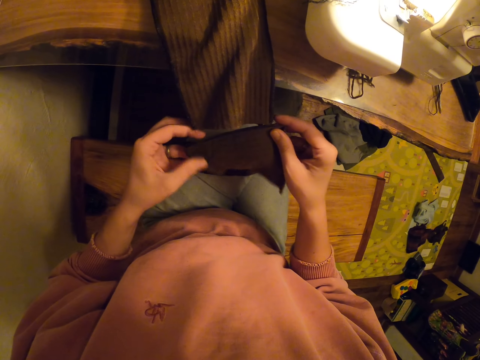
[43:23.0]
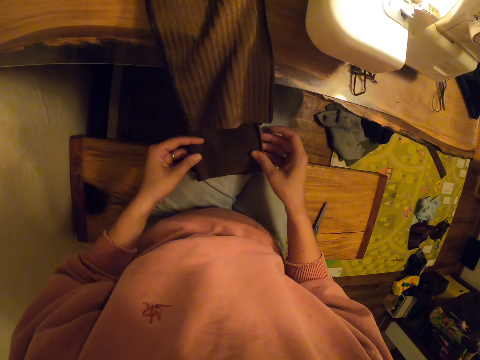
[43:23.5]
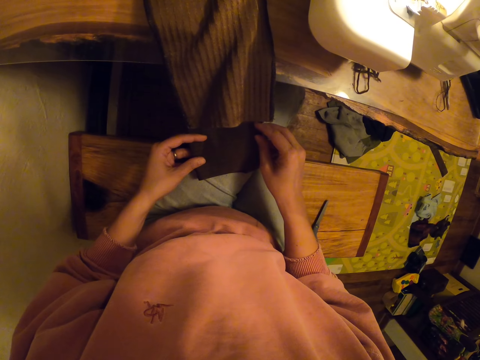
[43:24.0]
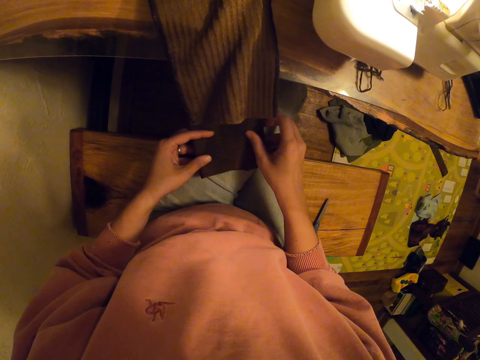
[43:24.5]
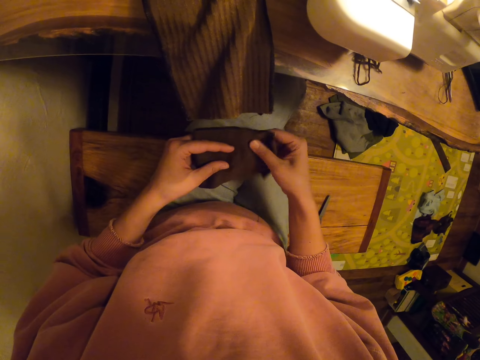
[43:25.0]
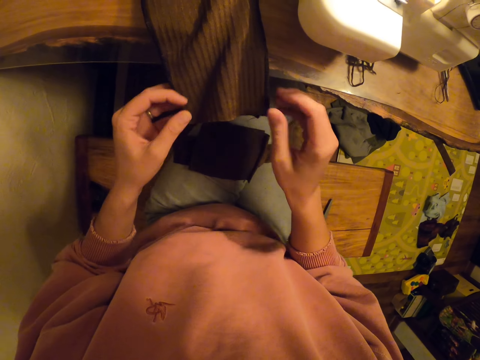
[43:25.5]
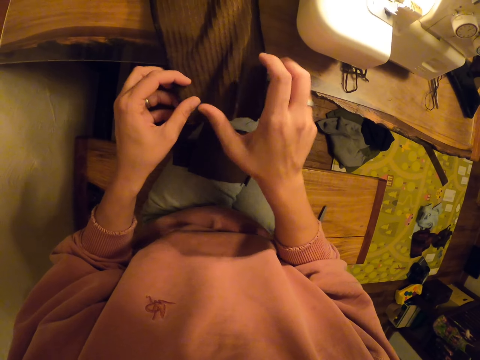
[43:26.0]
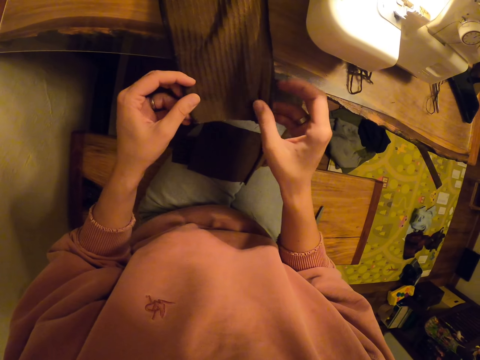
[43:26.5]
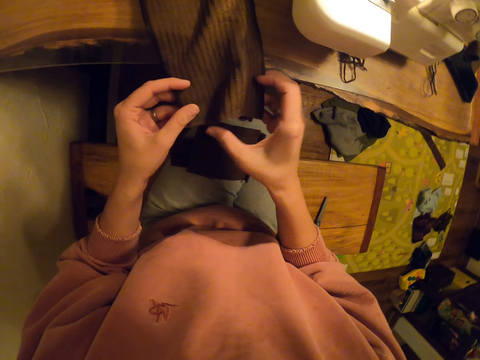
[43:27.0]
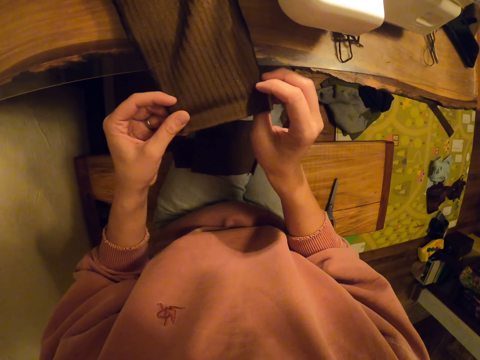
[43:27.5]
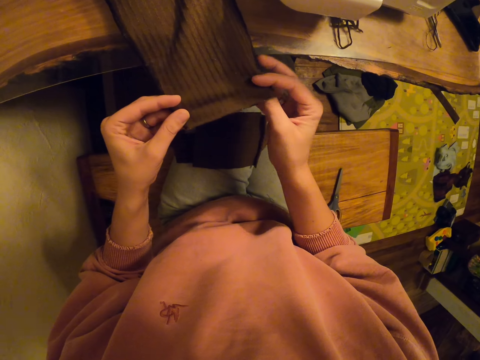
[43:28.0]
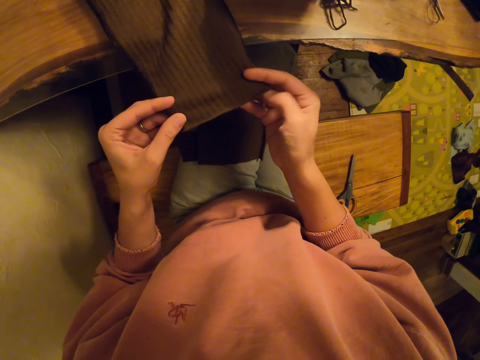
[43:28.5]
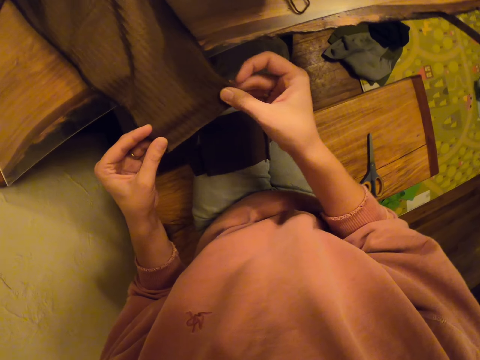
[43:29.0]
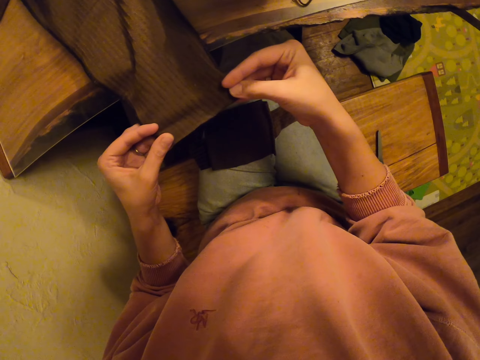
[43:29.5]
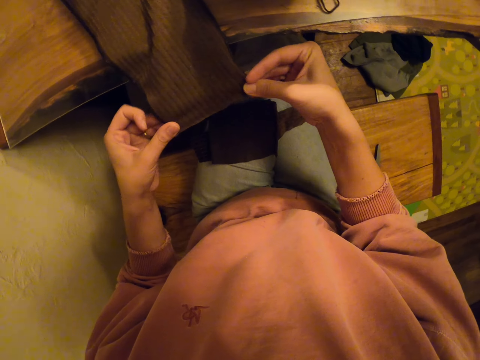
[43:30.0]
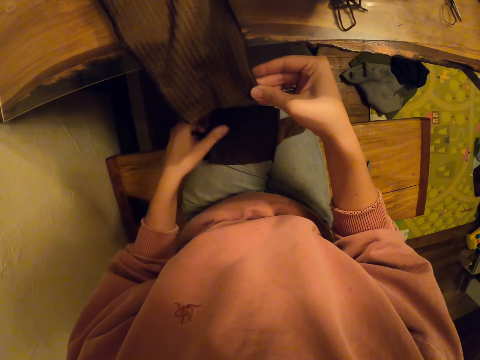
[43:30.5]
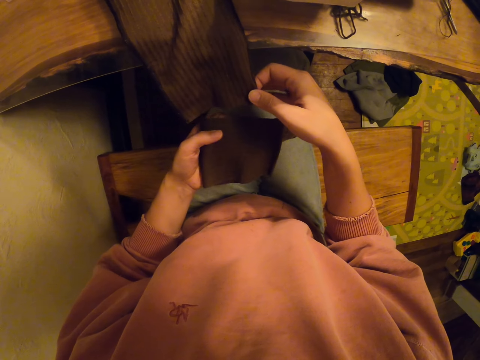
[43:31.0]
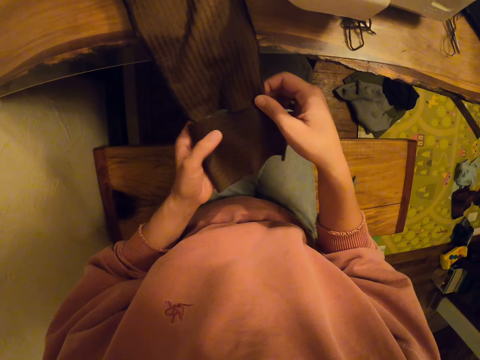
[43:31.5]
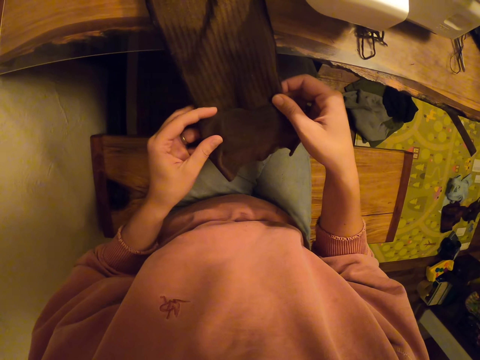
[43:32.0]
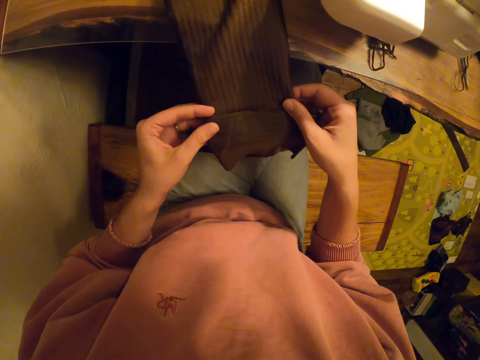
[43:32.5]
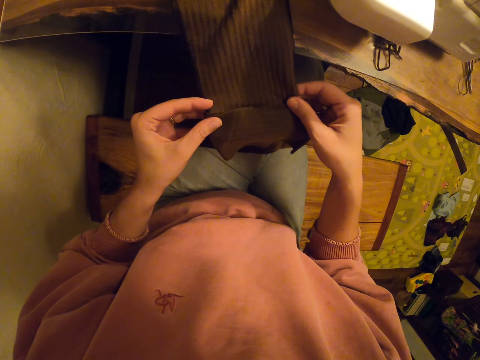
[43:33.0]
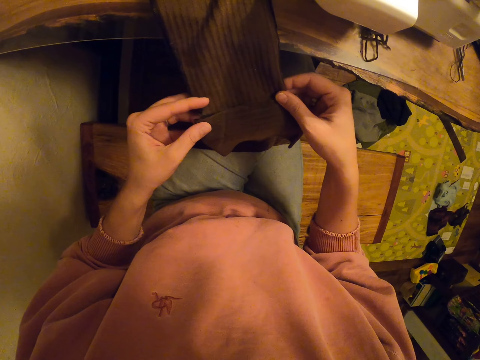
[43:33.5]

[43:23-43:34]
The camera wearer measures a piece of cloth with both hands. They drop the piece of cloth on the lap. They touch the cloth. They hold the cloth with both hands. They pick up a piece of cloth with the left hand.

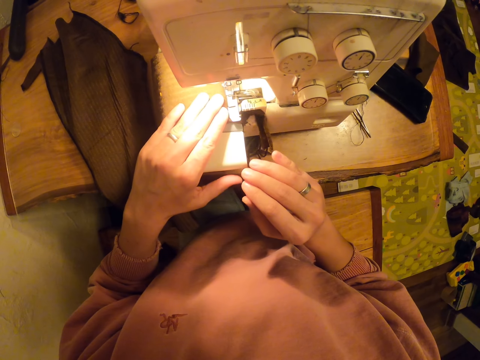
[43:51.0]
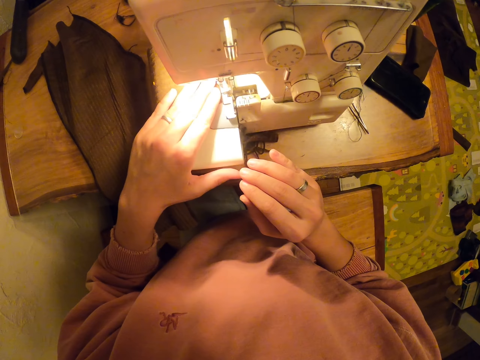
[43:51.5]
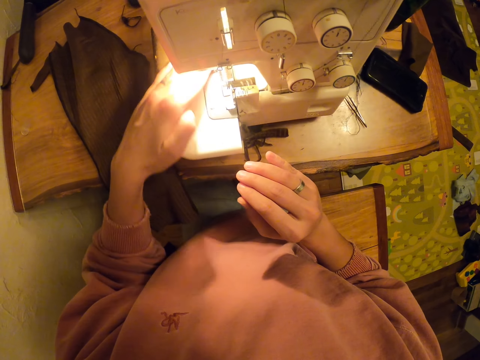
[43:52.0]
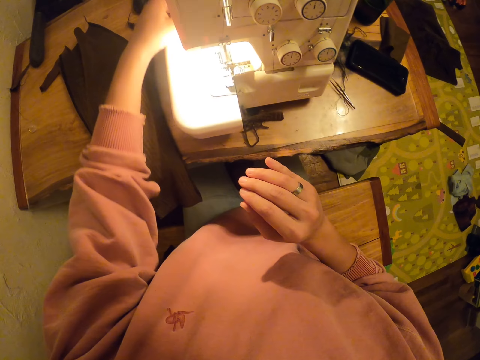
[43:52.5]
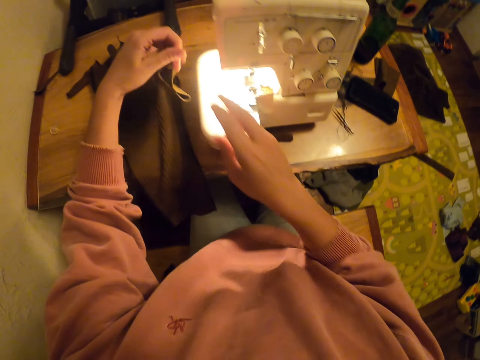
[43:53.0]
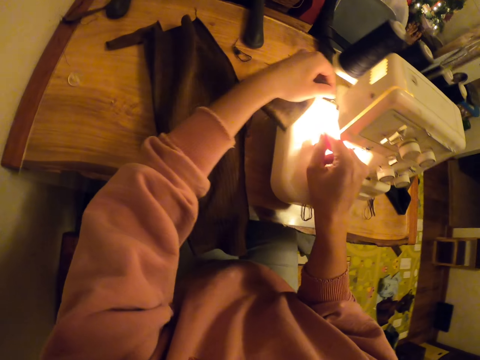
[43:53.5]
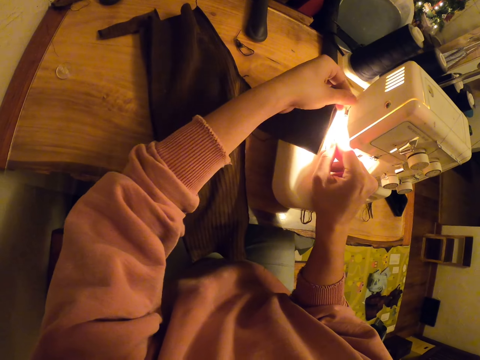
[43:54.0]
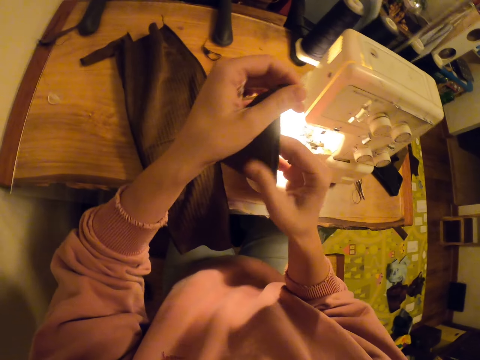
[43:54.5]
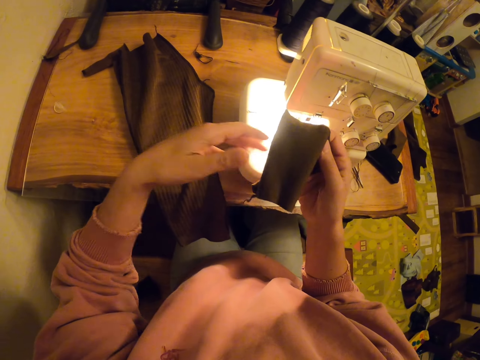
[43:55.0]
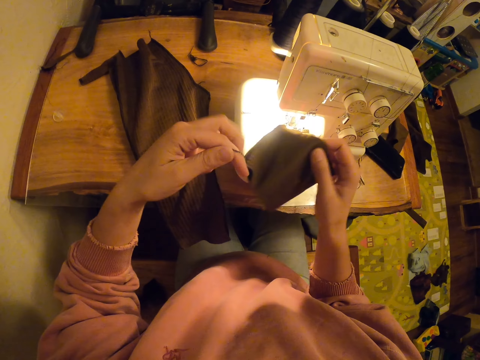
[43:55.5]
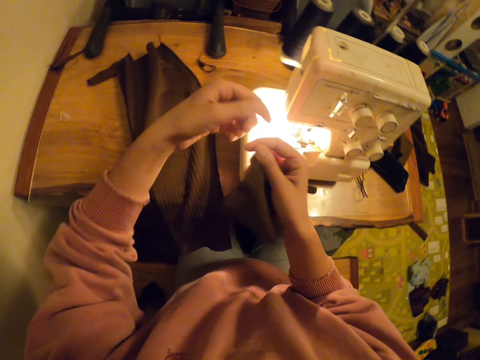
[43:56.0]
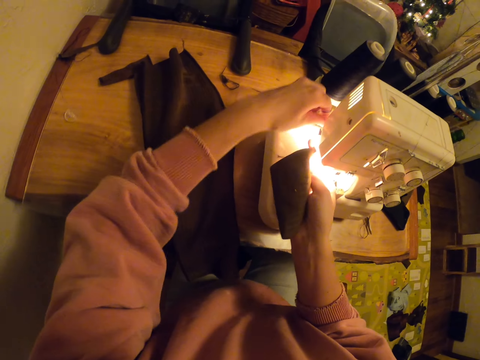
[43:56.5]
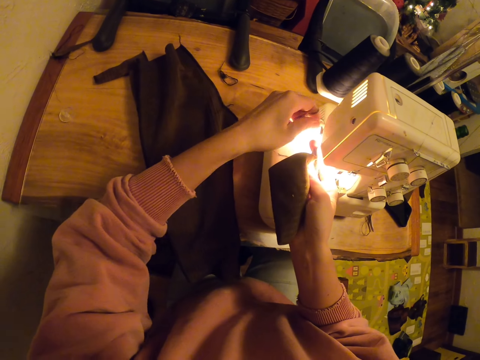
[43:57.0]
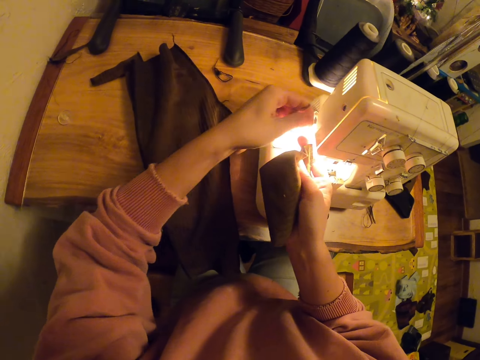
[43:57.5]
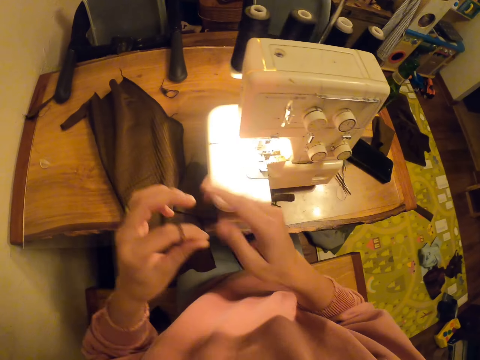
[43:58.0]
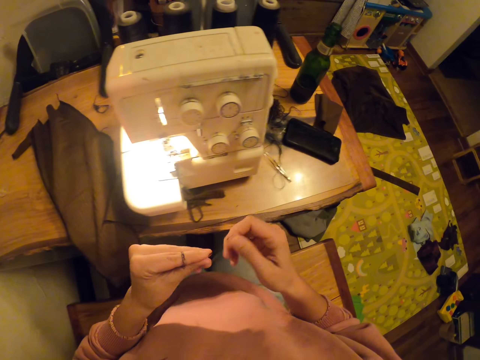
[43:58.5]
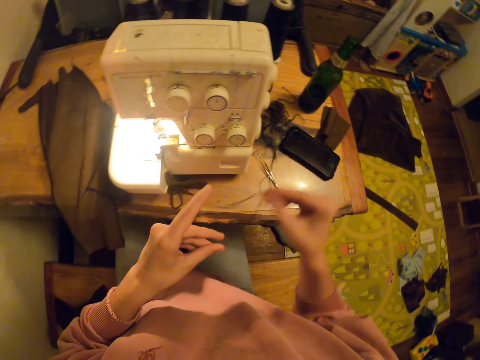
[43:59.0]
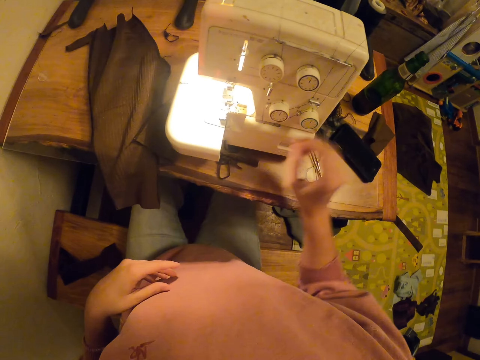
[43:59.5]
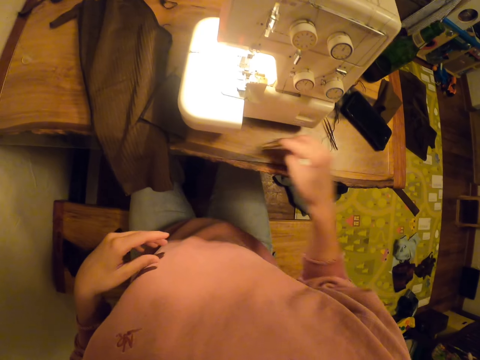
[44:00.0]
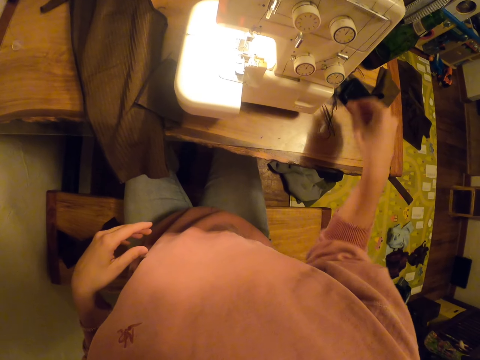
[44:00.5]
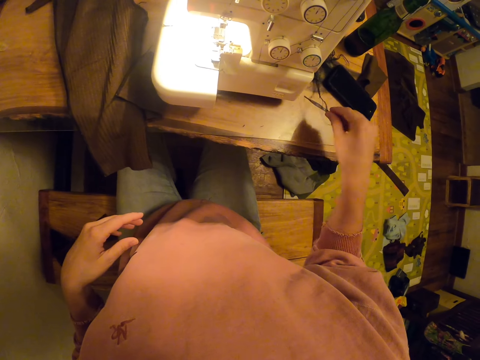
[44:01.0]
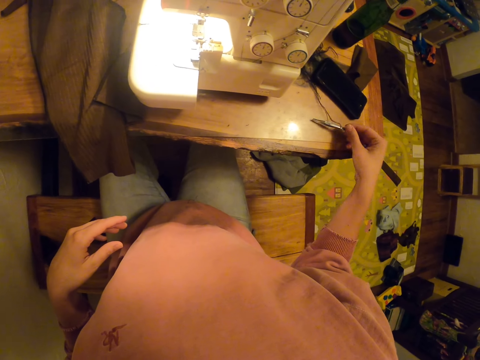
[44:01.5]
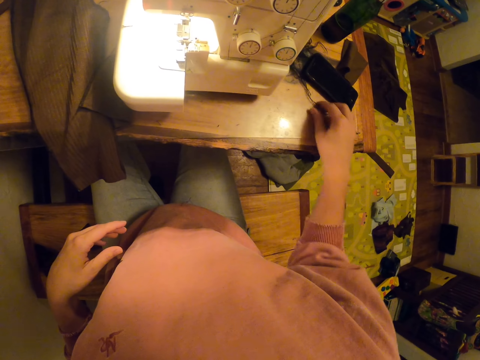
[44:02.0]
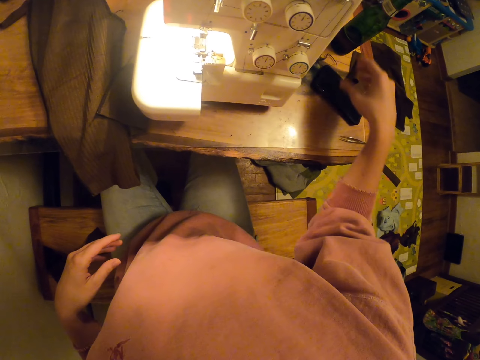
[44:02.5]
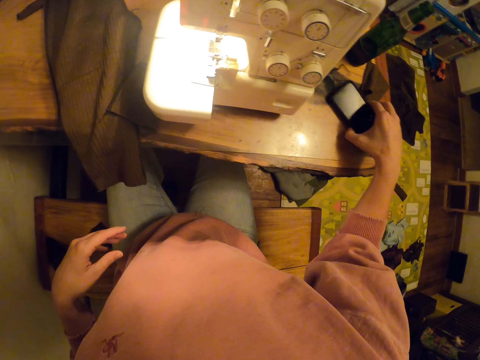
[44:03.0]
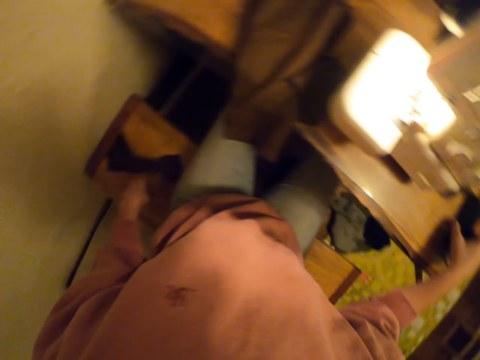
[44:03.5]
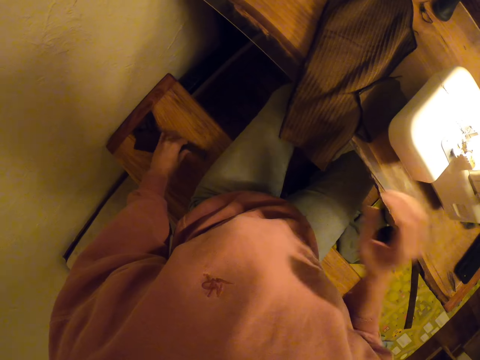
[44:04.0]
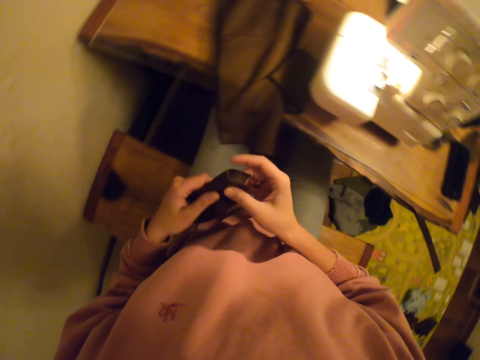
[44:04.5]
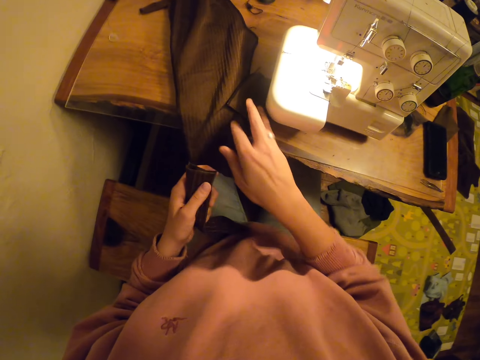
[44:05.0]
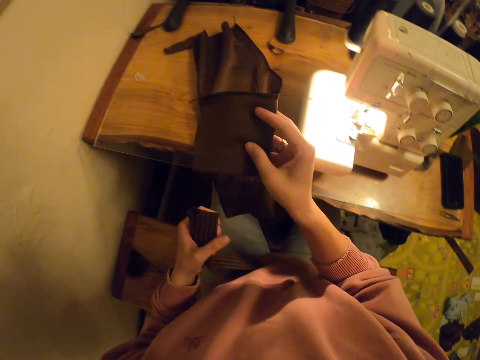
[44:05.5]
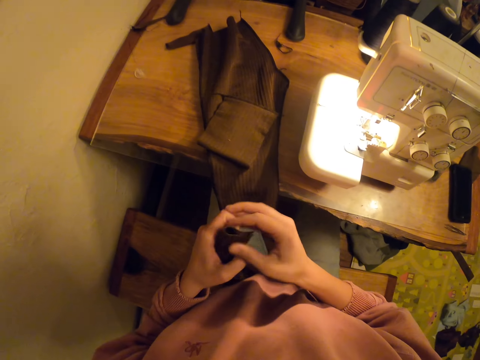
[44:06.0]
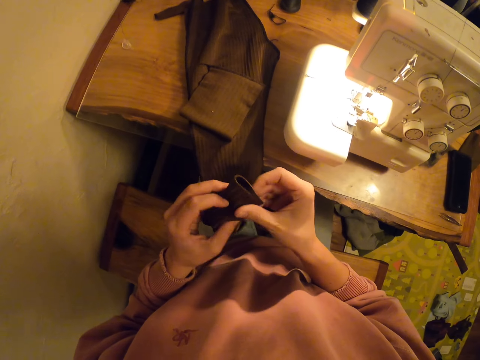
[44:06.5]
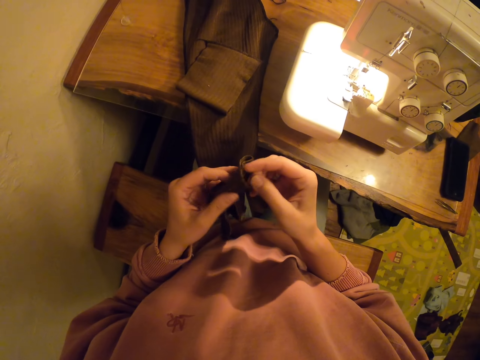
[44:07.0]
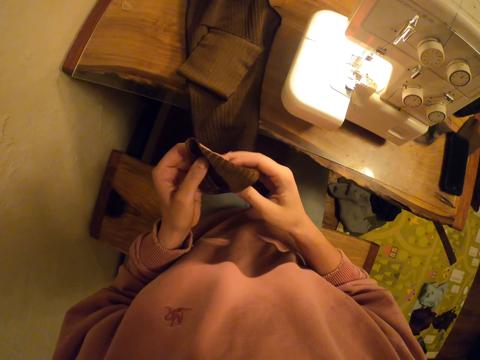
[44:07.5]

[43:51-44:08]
The camera wearer sews a piece of cloth. They pull the piece of cloth with the left hand. They cut thread. They hold the piece of cloth with both hands. They cut a thread from the cloth with the sewing machine. They throw the thread on the table. They pick up the thread, drop the thread and pick up something. They move a needle. They move a phone. They hold the phone. They pick up pieces of cloth or material with both hands. They move the piece of material on the table. They drop the piece of cloth on the table.
